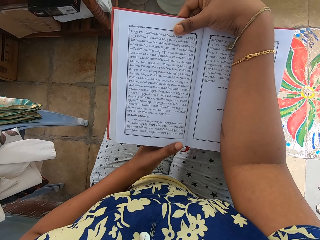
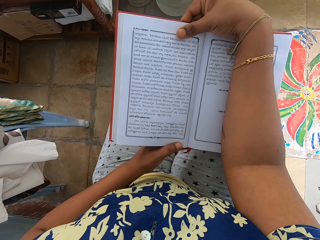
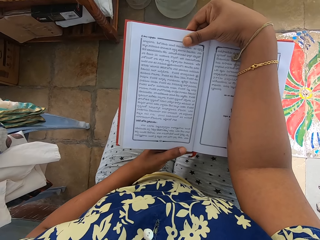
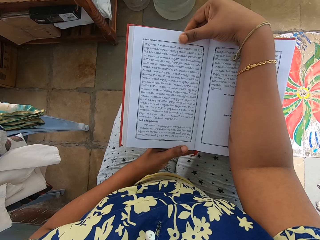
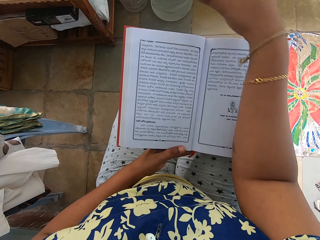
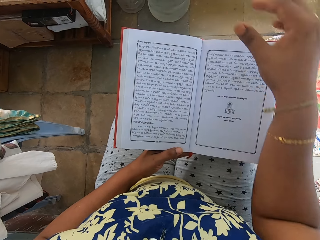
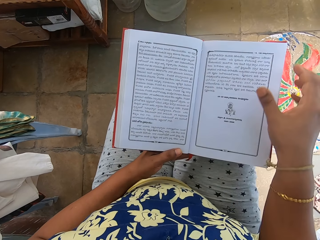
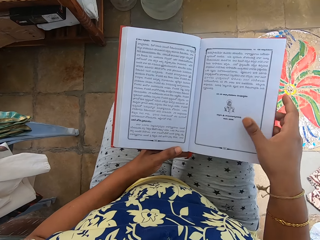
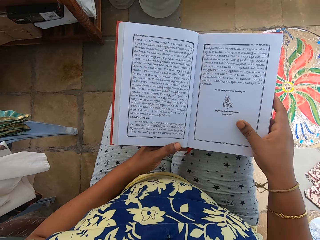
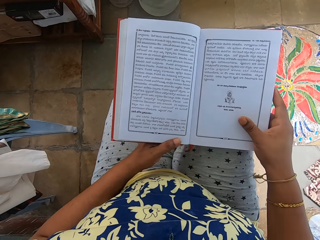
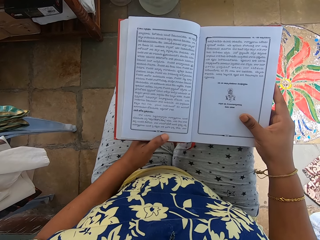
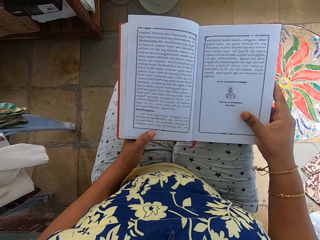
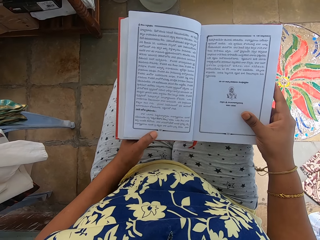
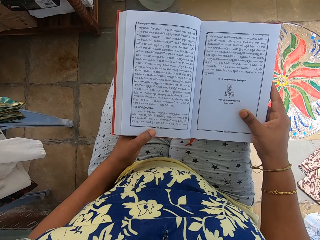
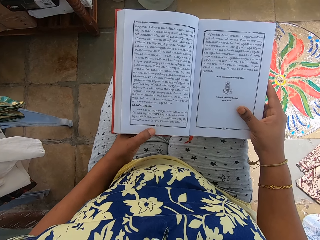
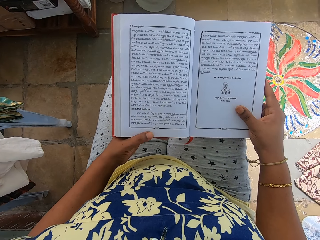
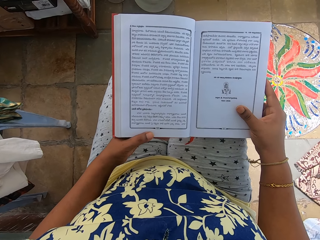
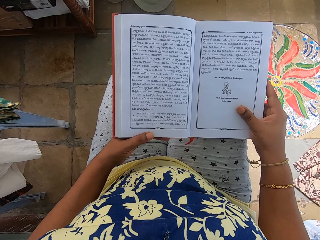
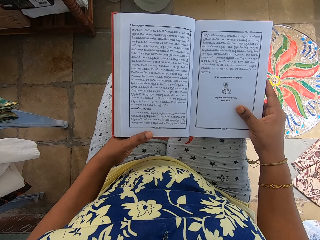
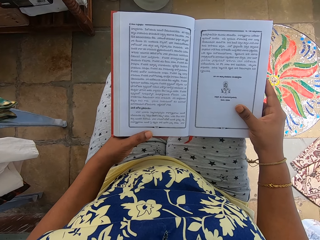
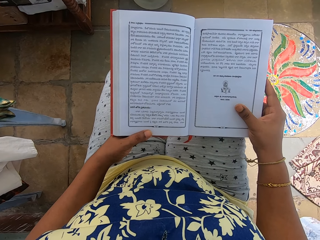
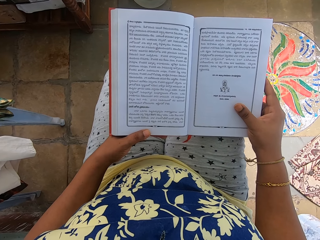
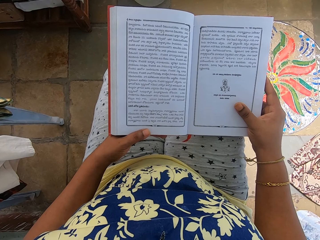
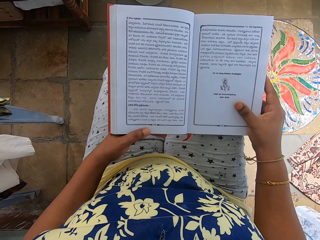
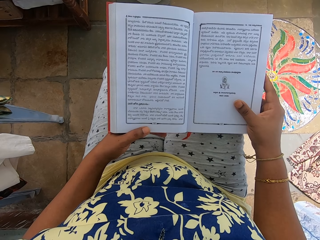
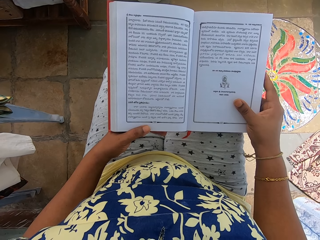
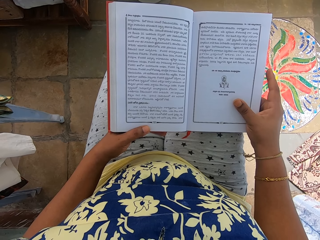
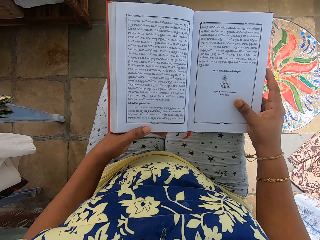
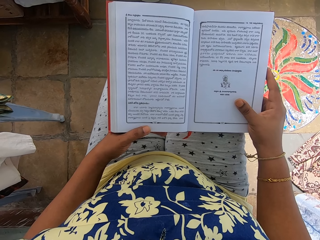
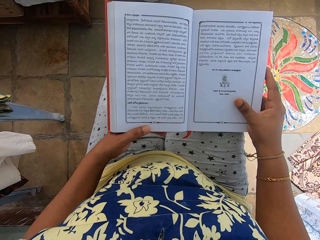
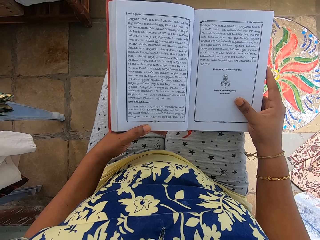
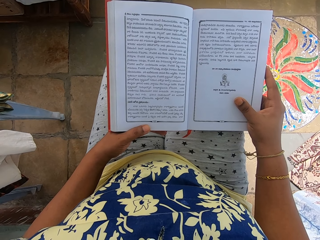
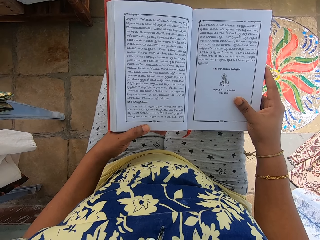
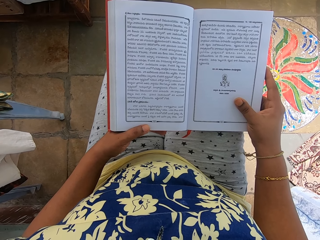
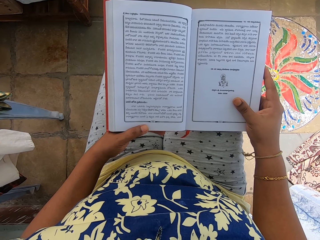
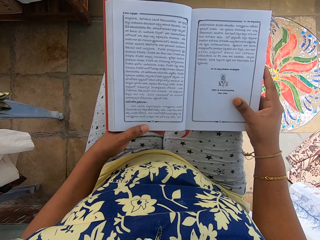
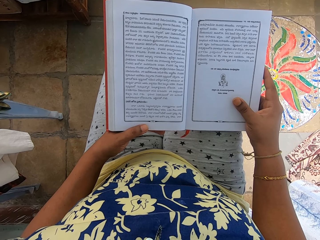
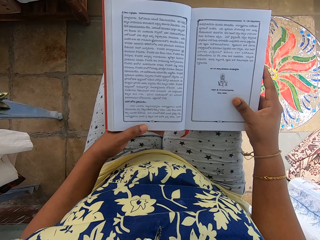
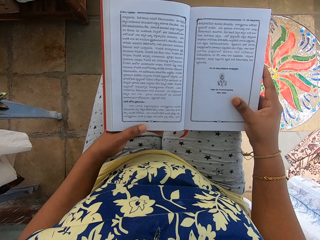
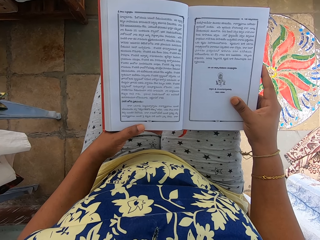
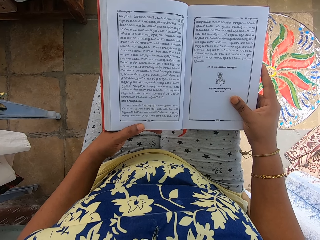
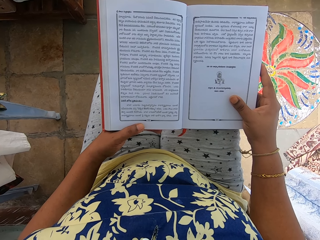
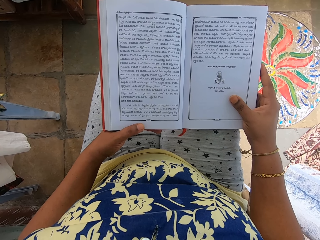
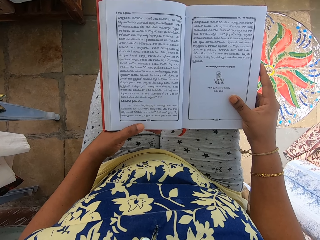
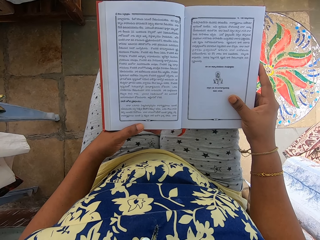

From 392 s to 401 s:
The camera wearer holds the book with the left hand. She holds the book with the right hand. She adjusts her right hand on the book. She moves the left hand on the book. She reads the book.

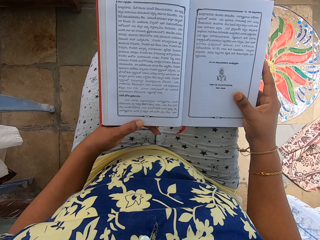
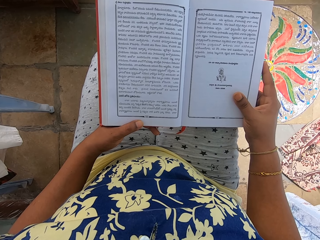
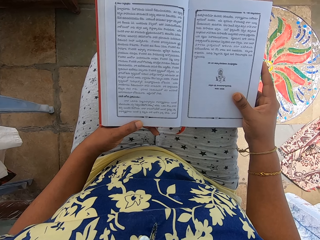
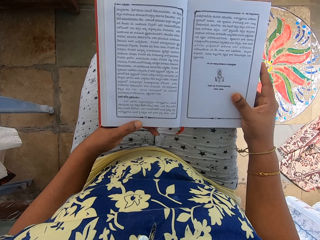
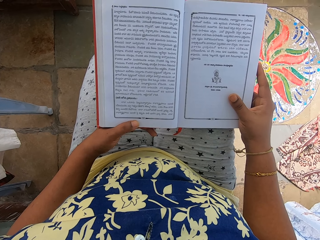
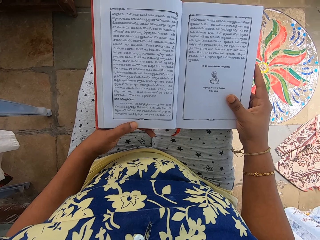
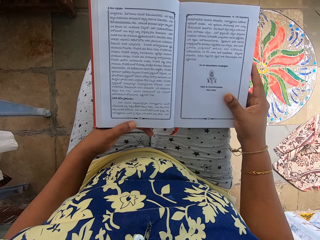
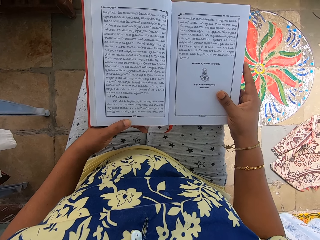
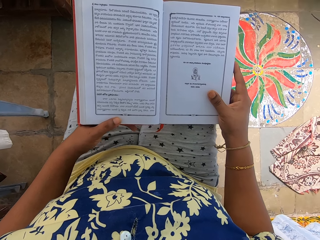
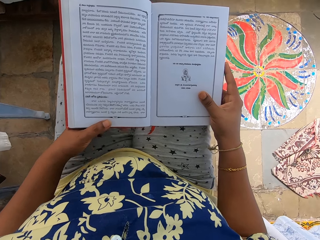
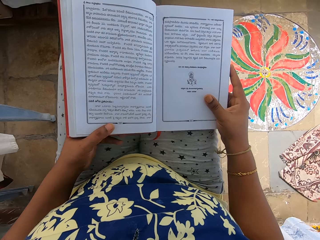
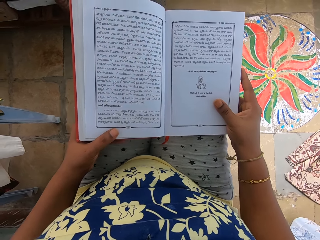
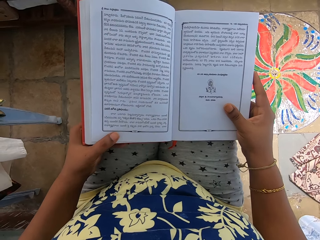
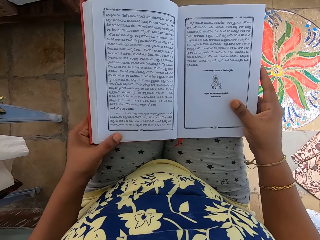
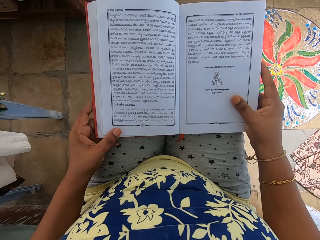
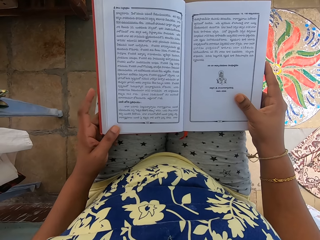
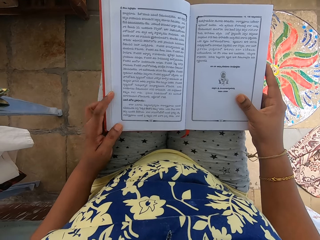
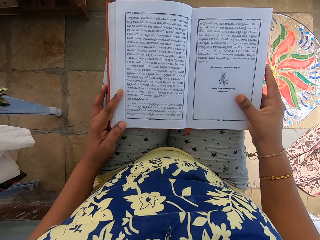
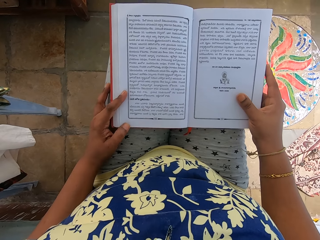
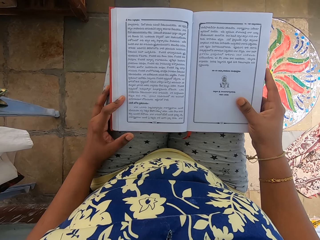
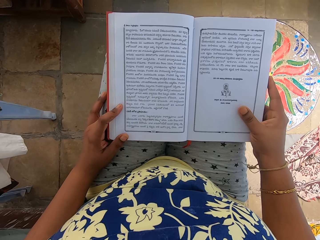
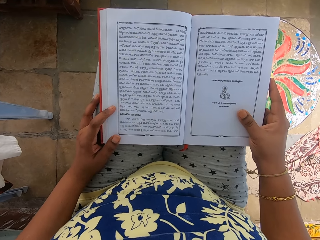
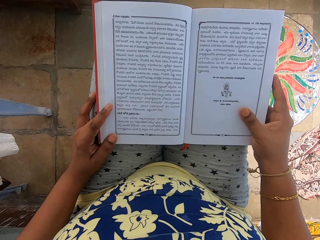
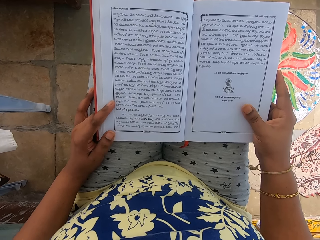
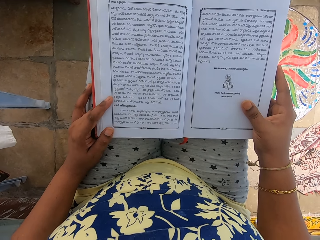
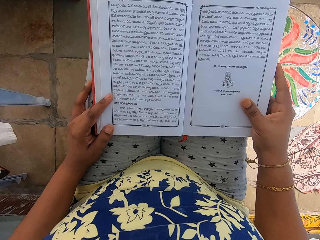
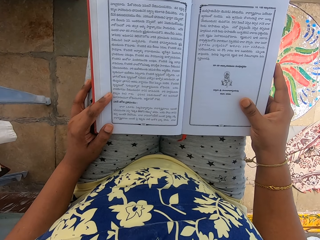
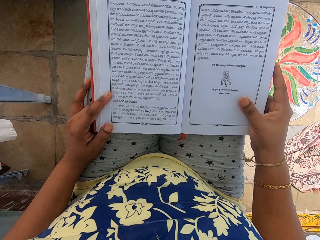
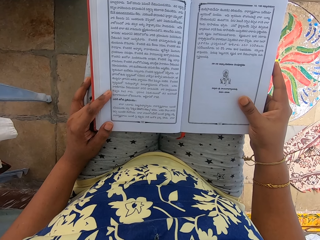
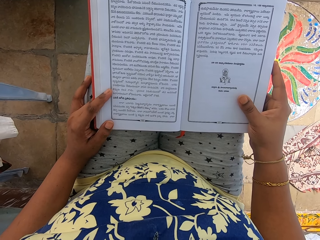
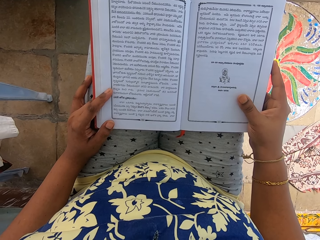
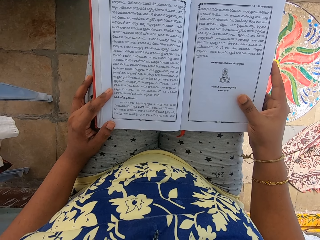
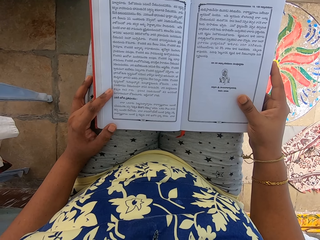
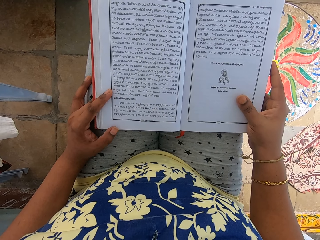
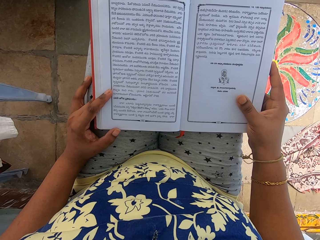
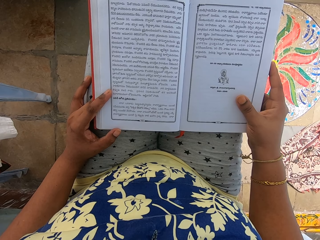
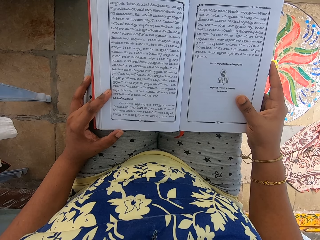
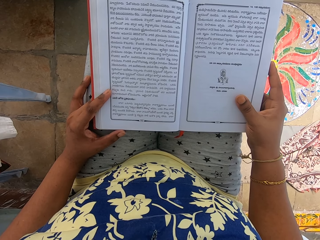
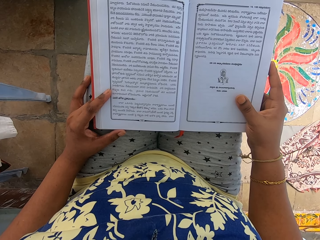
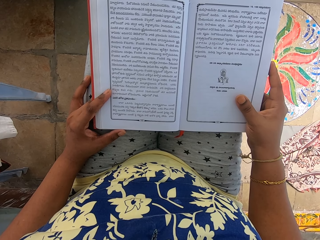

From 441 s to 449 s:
The camera wearer moves the left foot. They move the left hand on the book. They read the book.

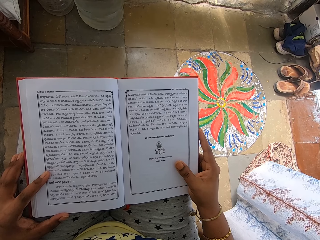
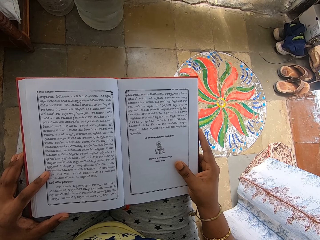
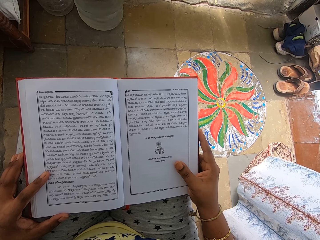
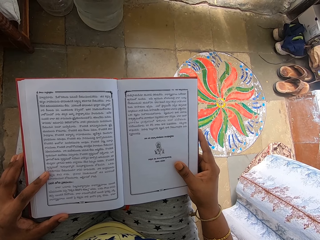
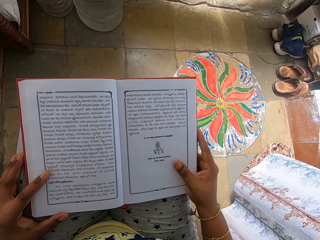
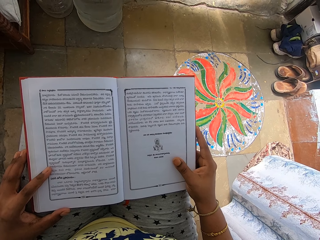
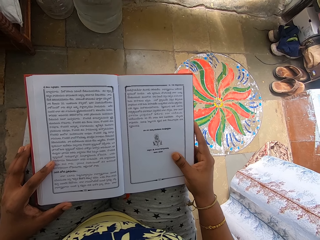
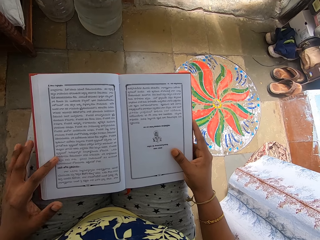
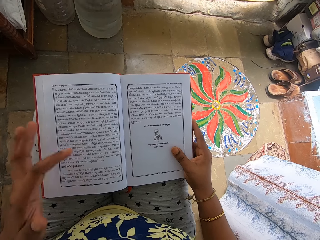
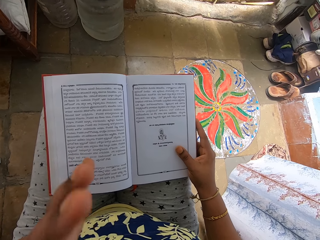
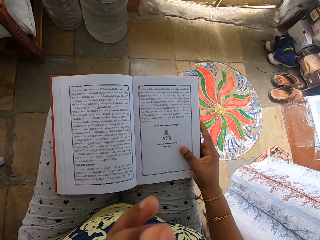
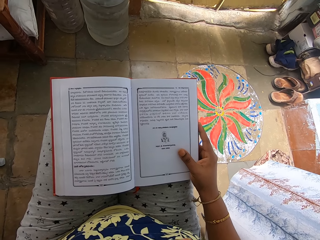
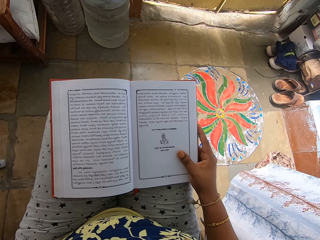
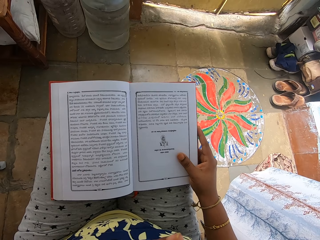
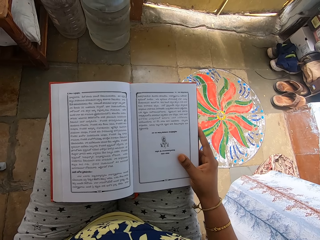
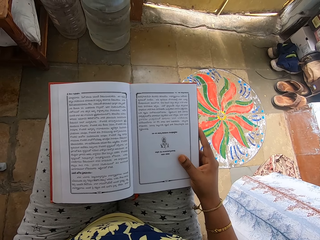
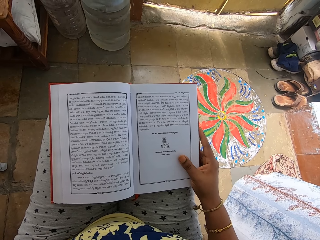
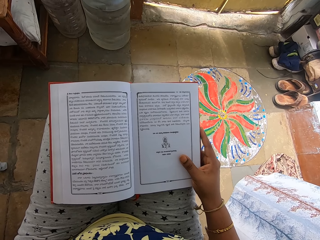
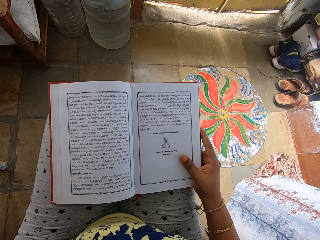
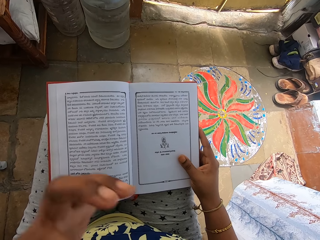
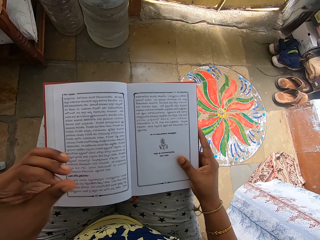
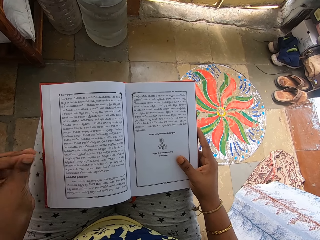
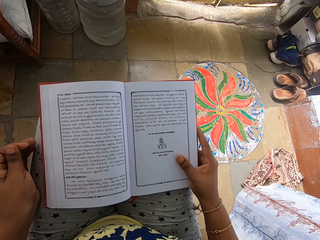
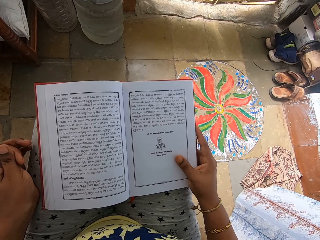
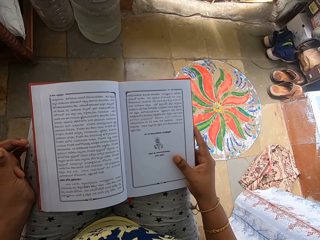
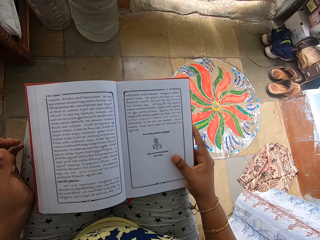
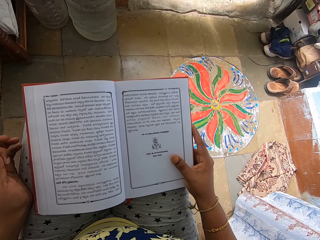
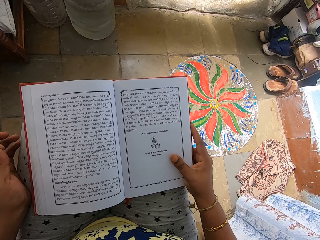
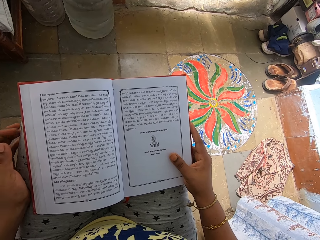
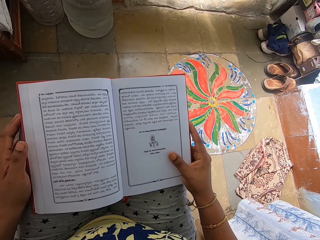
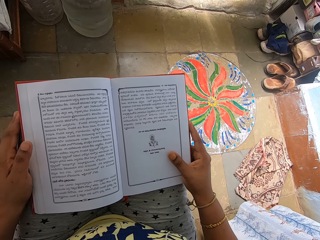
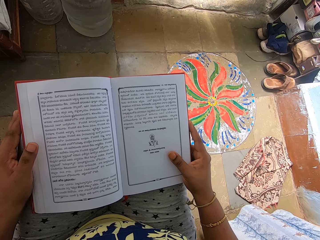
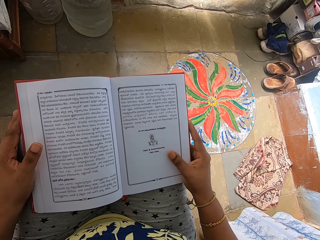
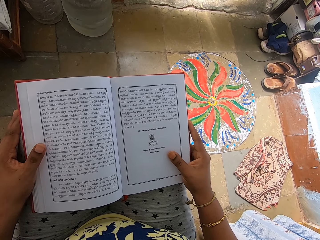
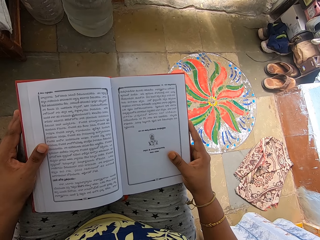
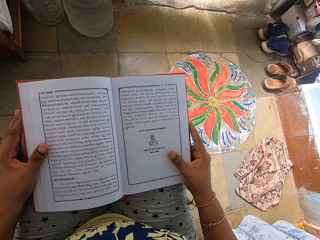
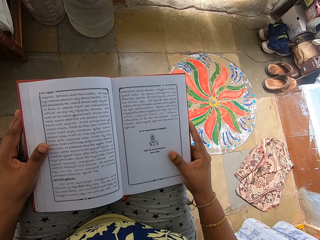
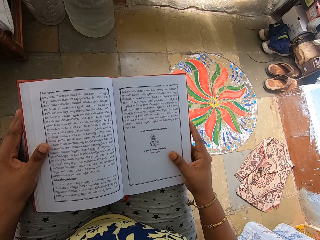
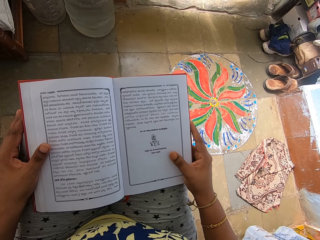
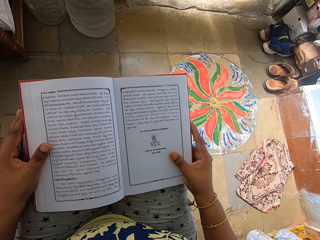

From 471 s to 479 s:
The camera wearer touches her face with her left hand. She drops the left hand. She holds the book with her left hand.
